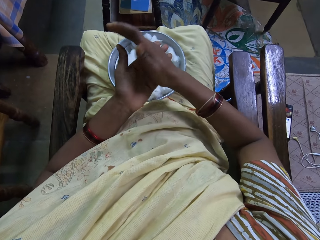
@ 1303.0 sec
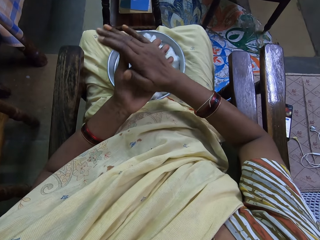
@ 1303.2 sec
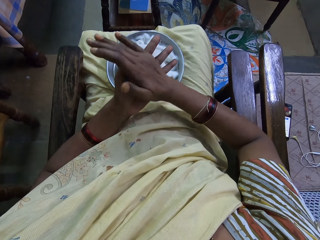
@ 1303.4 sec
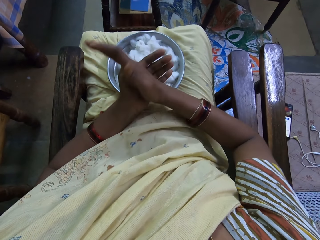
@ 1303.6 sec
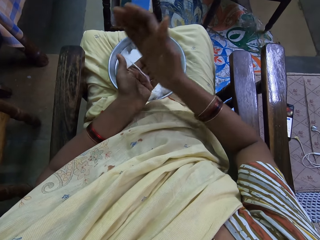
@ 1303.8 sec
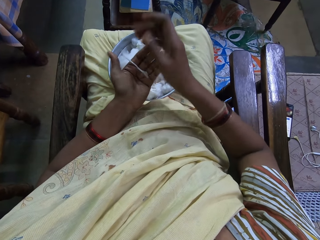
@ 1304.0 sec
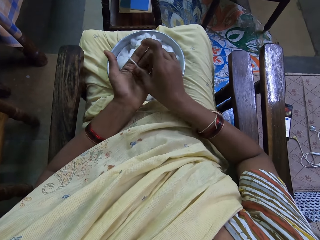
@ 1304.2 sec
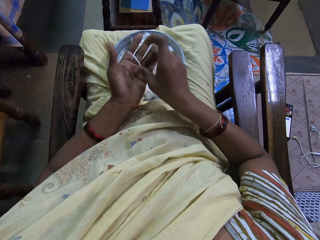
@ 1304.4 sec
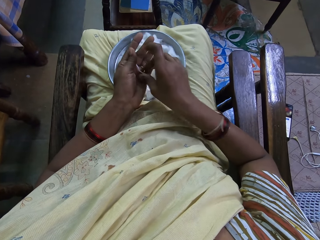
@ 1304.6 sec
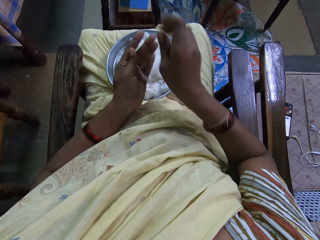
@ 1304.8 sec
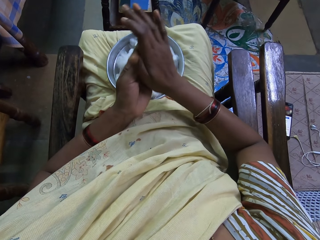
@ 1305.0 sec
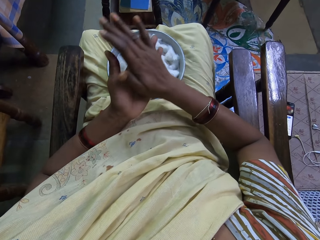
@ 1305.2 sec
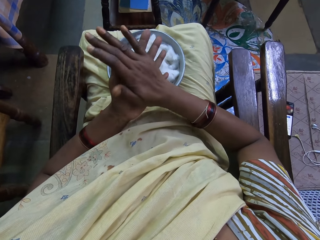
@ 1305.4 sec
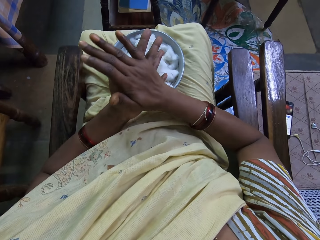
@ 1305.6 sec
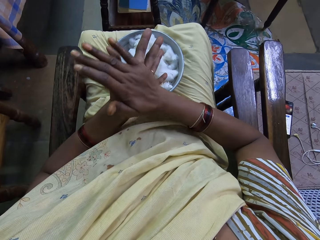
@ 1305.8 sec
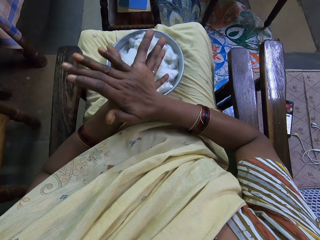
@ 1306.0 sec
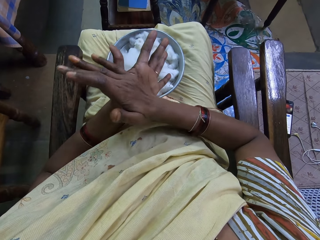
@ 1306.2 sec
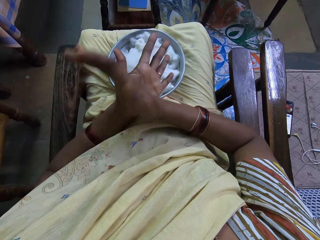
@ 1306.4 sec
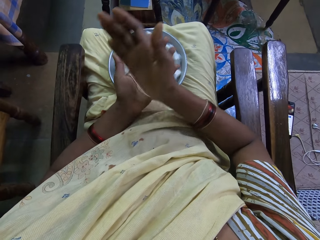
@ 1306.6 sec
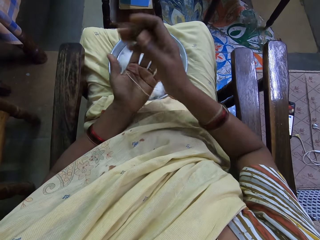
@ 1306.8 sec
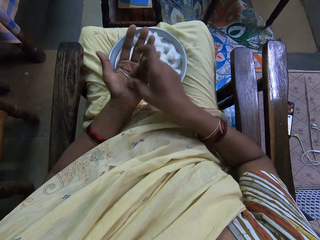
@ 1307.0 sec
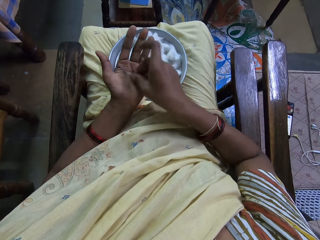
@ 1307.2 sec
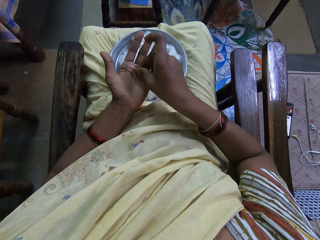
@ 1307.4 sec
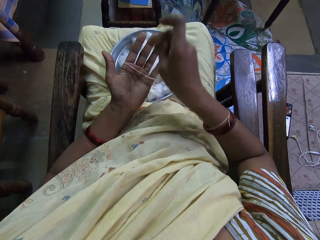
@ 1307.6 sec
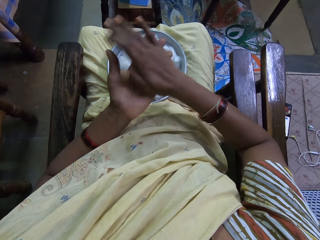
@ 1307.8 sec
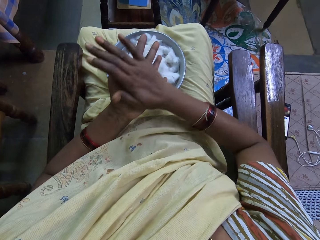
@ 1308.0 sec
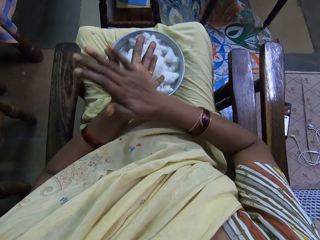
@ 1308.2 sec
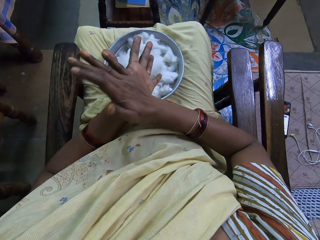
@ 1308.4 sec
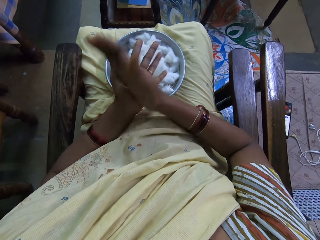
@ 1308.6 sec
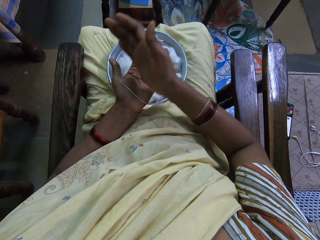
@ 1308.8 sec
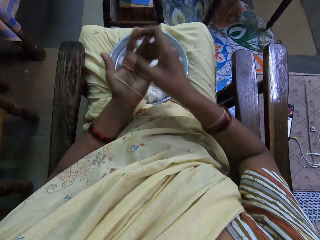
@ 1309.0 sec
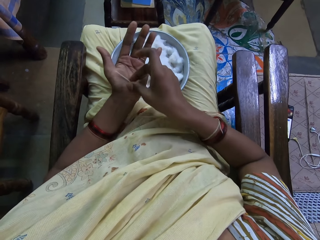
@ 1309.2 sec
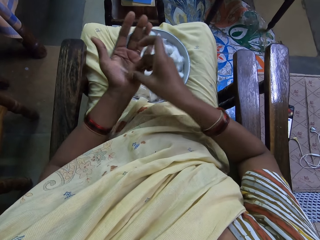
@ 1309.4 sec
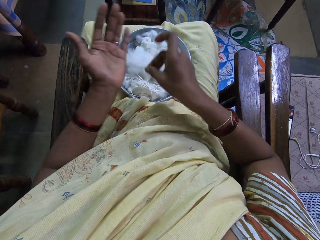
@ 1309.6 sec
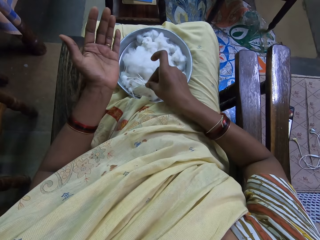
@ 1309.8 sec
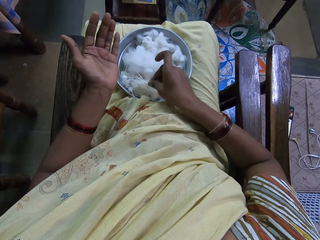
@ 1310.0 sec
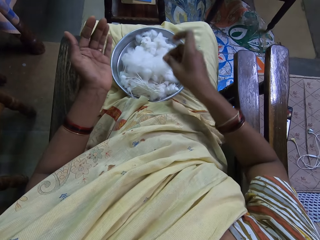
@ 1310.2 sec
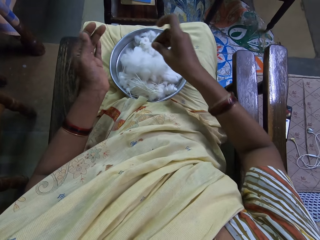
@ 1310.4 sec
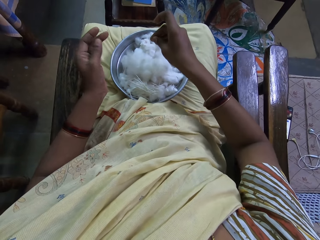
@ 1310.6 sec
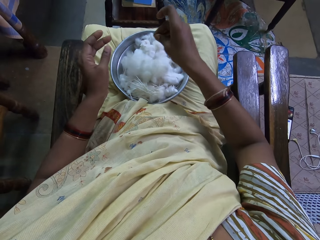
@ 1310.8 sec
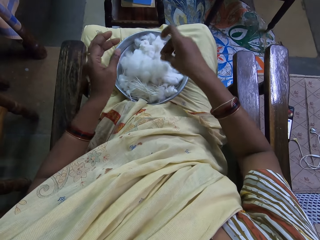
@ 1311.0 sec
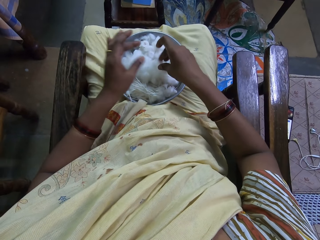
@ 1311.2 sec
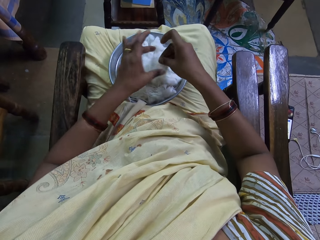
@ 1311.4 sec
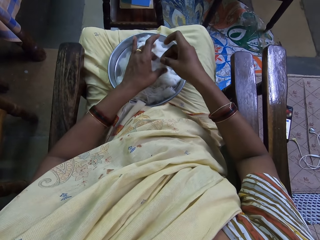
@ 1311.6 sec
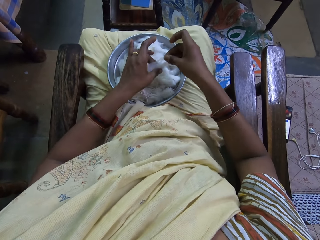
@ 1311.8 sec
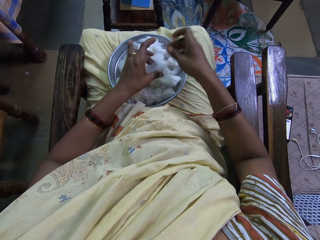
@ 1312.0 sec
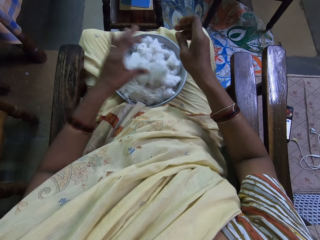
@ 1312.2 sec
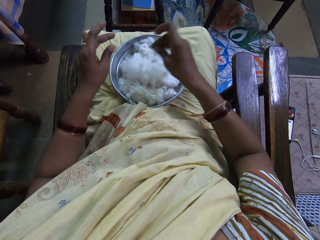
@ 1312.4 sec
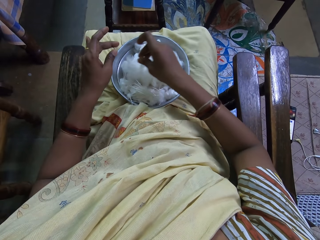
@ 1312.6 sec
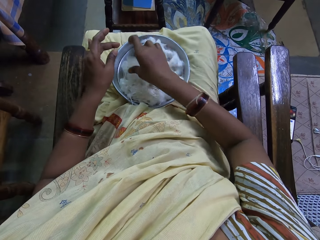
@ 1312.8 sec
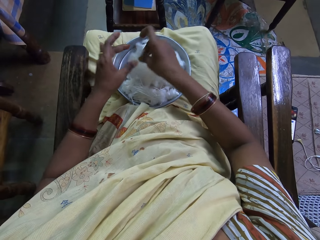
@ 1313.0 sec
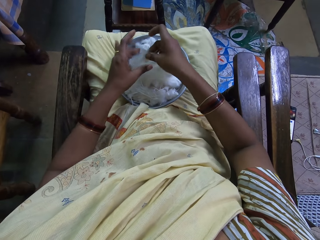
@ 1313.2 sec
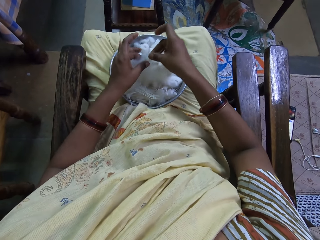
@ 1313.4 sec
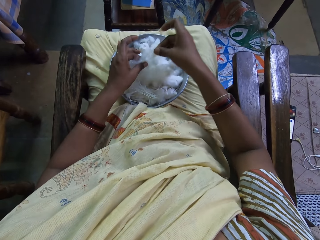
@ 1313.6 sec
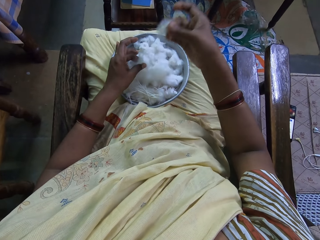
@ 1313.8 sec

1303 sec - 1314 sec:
The camera wearer moves wool on the hand and rolls the wool. They move the wool on the hand and roll the wool. They place the cotton wool on the tray with the right hand. They pick up a wool.

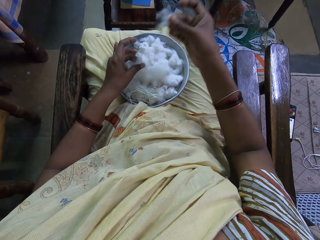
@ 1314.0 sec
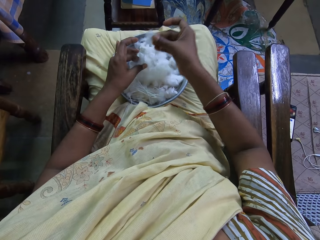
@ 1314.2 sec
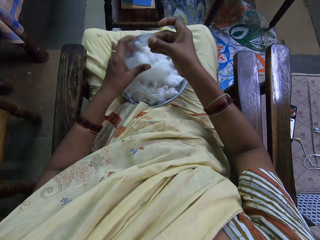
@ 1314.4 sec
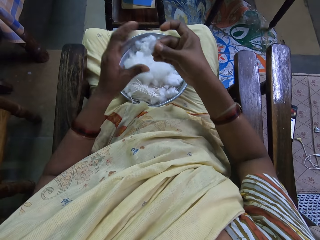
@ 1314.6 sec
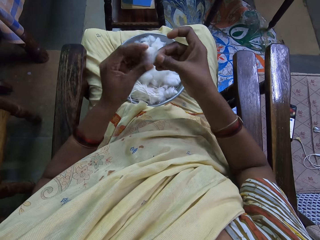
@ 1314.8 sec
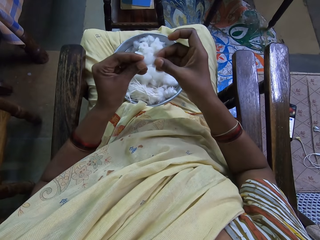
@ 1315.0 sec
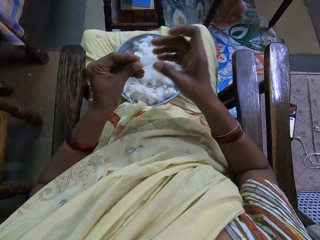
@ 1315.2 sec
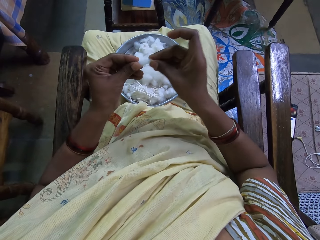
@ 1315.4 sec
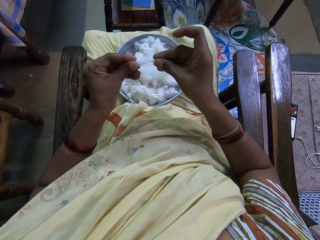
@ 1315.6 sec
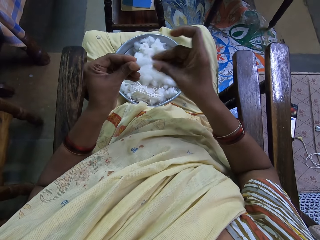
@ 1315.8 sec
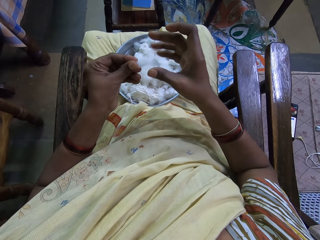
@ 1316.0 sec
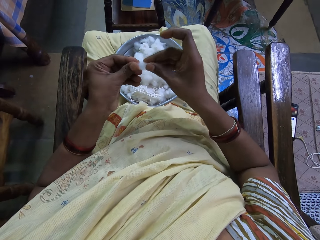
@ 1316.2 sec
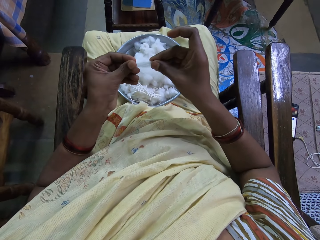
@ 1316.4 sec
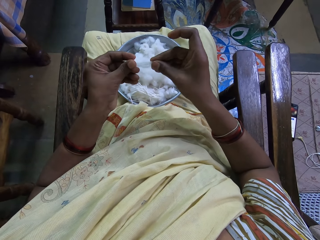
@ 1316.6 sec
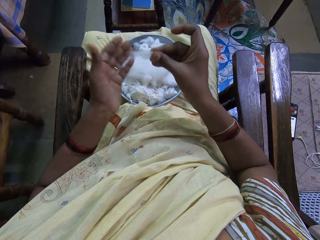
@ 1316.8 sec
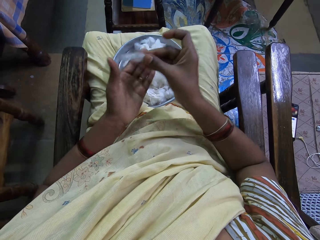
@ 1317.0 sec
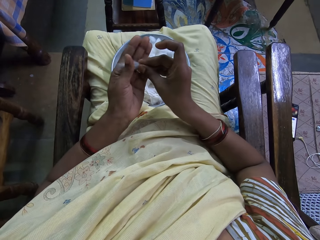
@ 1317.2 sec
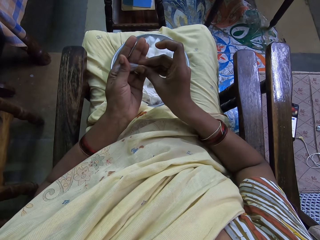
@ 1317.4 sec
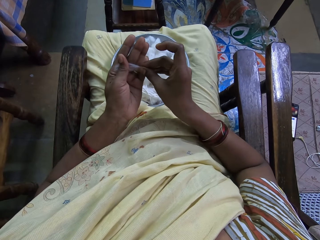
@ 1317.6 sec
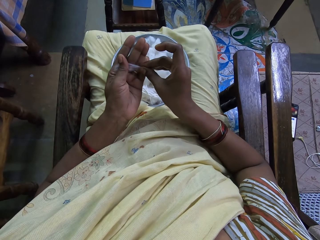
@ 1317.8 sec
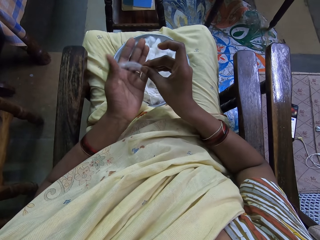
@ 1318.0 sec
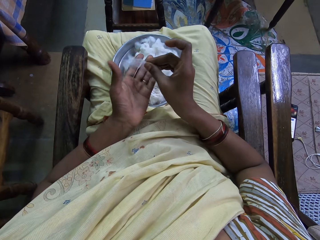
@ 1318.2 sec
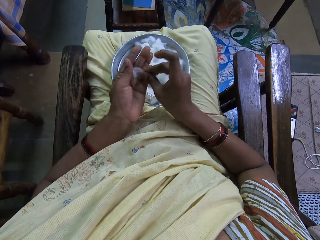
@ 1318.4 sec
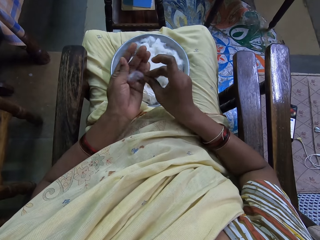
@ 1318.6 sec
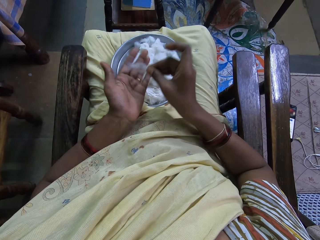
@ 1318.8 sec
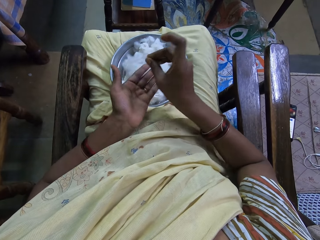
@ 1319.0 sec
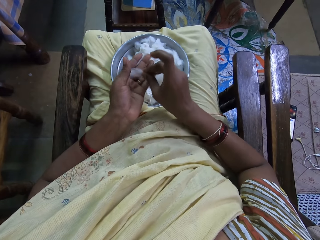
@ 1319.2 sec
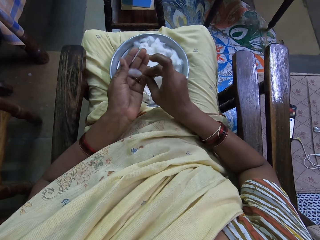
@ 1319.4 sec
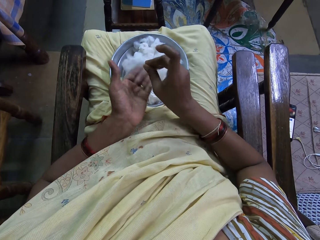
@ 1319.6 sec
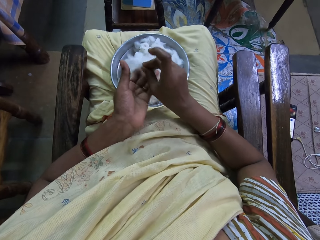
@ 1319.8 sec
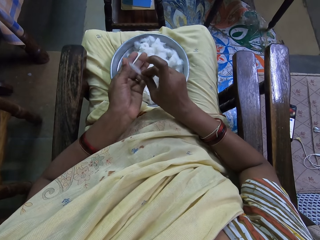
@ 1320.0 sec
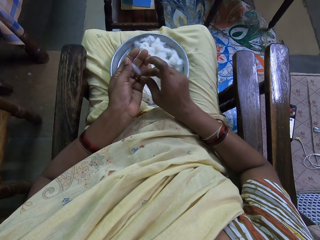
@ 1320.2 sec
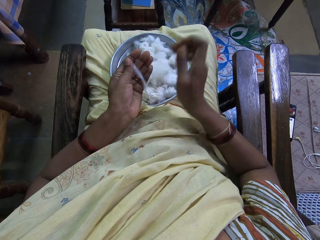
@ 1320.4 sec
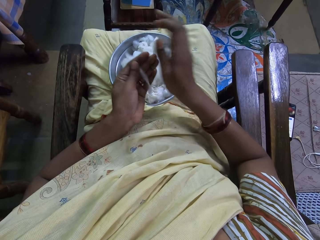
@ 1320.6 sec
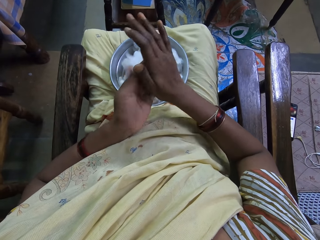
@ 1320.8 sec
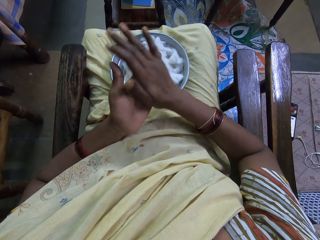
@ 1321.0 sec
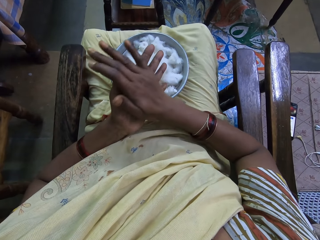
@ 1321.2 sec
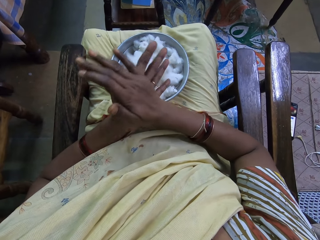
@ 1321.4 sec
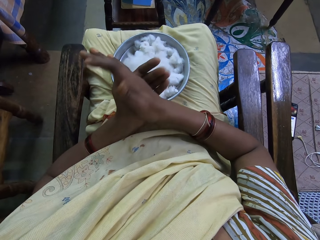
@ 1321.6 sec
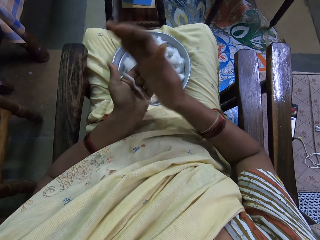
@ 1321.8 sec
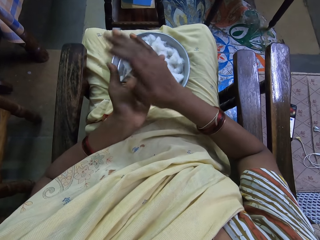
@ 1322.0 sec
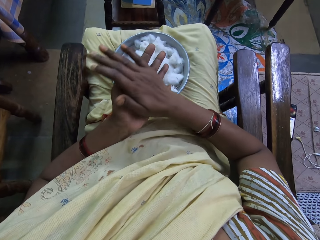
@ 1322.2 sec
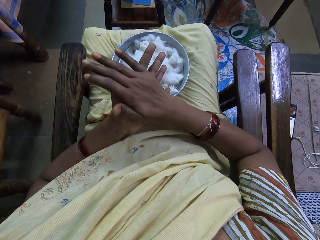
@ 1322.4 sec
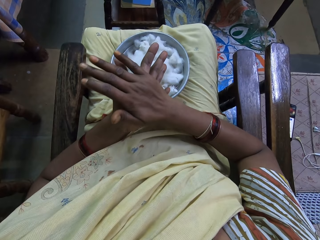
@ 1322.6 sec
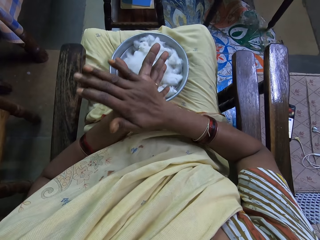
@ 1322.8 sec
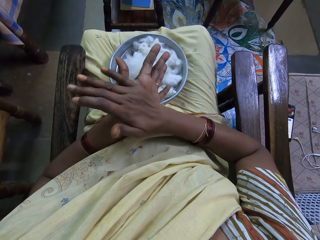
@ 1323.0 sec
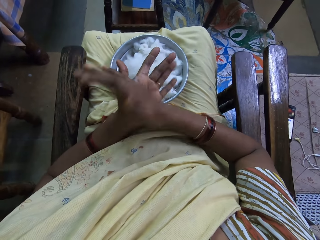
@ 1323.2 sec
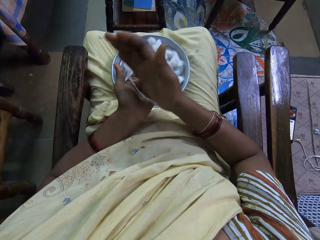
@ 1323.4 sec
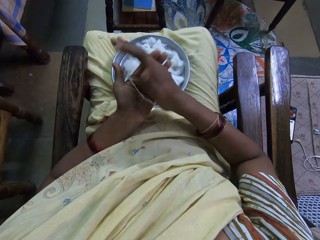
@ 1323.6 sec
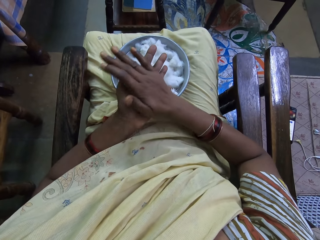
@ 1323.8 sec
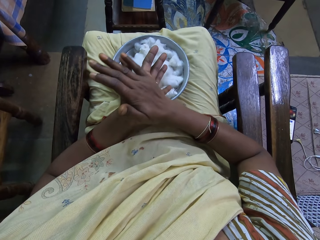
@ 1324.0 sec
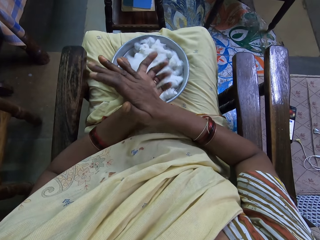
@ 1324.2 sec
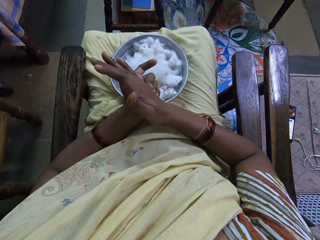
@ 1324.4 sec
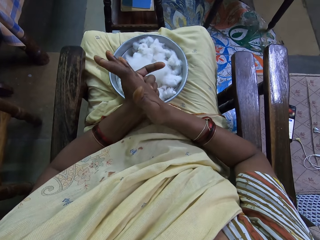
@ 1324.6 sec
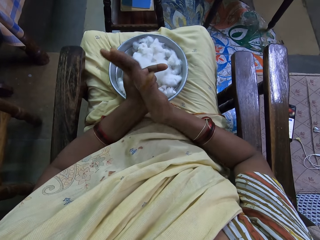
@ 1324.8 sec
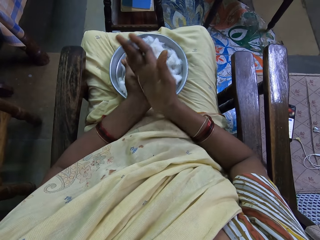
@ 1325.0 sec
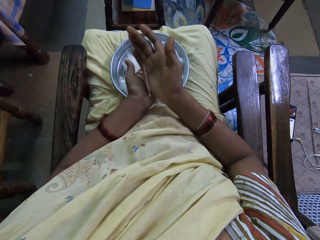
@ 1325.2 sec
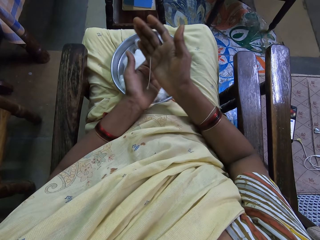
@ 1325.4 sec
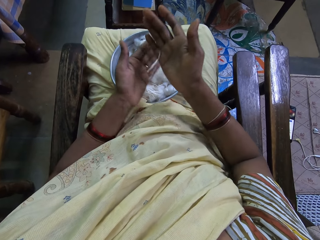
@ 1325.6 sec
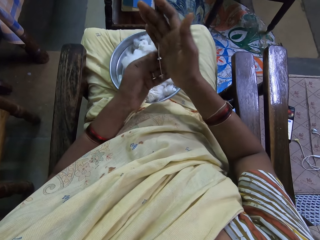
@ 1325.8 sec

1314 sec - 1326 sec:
The camera wearer stretches cotton wool with both hands. They roll the wool. They rub the cotton wool with both hands.
